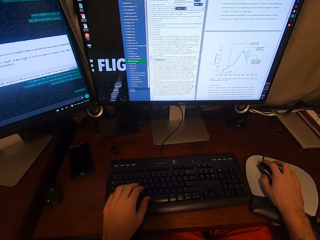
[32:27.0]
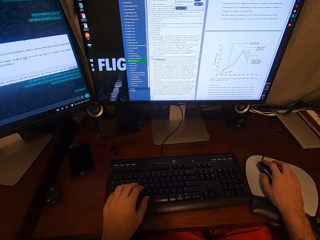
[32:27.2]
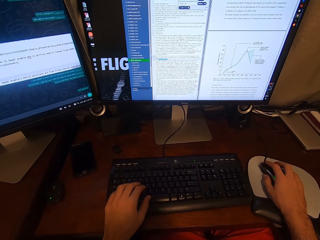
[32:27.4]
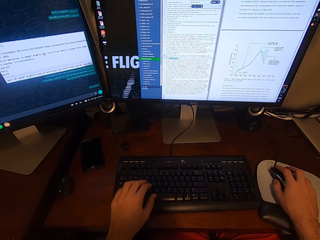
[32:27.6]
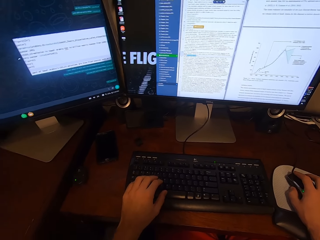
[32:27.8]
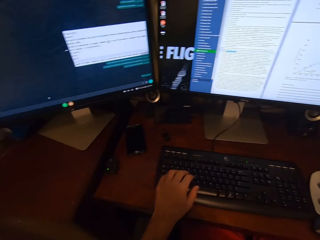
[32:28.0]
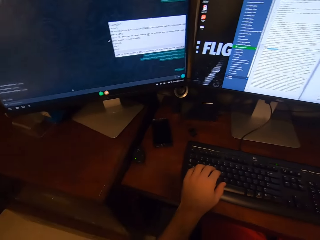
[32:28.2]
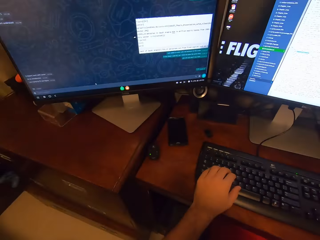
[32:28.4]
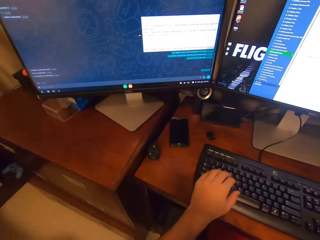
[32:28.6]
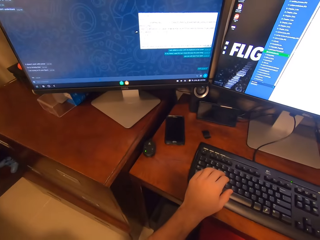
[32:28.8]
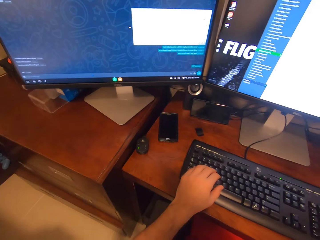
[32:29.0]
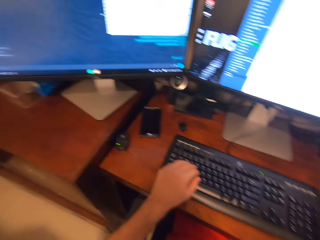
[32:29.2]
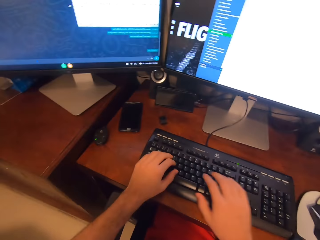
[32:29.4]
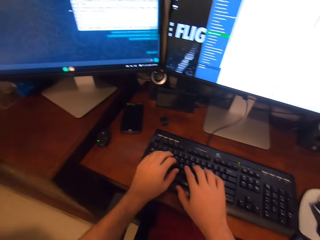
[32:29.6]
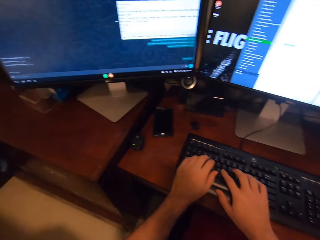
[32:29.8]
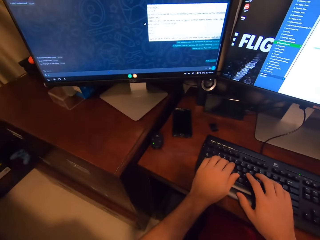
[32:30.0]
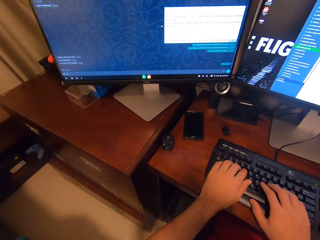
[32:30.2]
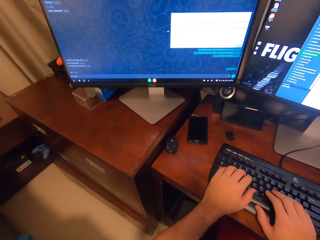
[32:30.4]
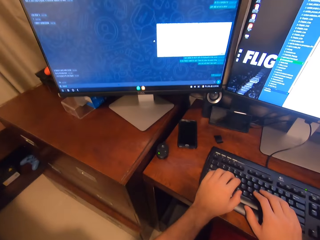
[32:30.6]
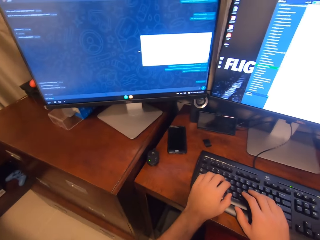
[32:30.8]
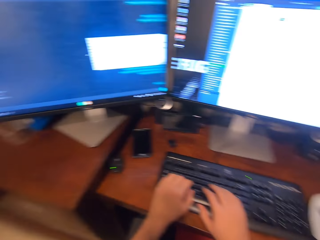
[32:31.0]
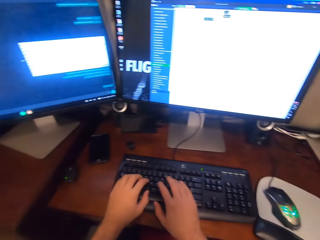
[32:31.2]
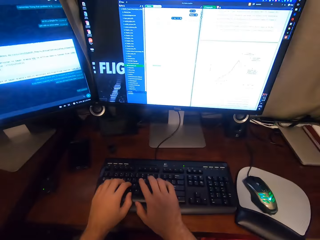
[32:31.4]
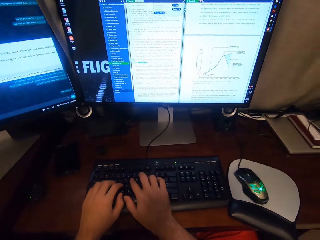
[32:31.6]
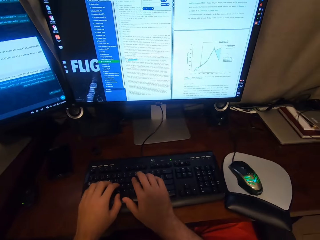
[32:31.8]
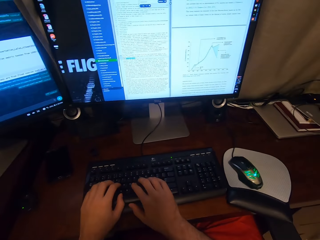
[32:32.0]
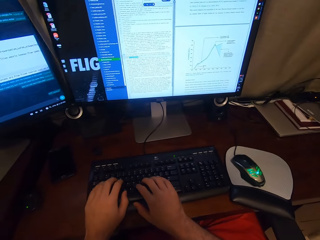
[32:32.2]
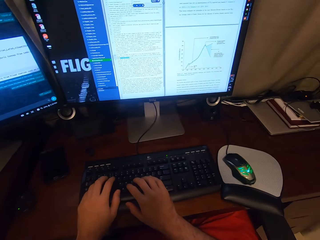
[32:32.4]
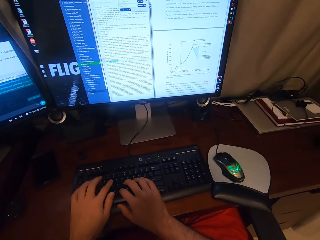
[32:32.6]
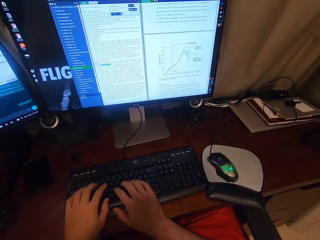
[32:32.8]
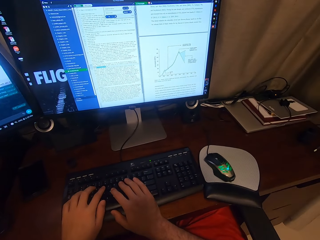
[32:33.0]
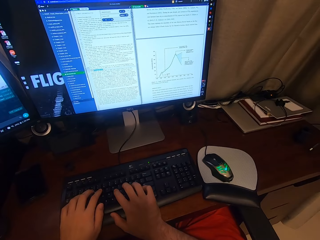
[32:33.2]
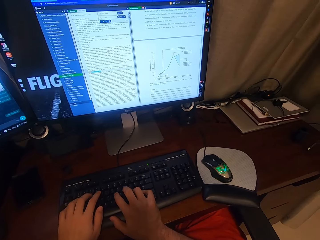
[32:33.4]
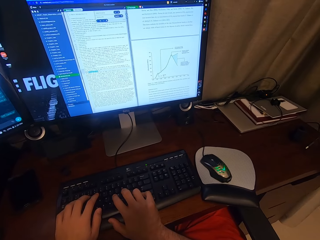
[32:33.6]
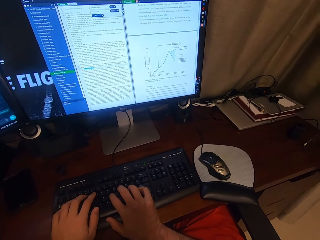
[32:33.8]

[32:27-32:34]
The camera wearer clicks on the USB mouse attached to the desktop computer with his right hand. He types on the keyboard attached to the desktop computer with his hands.

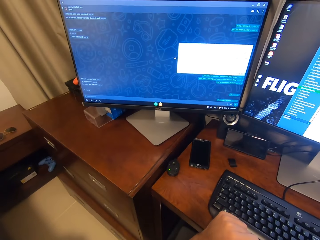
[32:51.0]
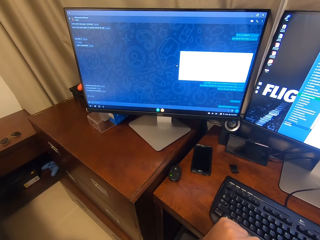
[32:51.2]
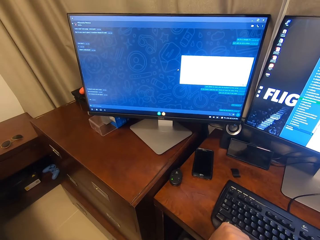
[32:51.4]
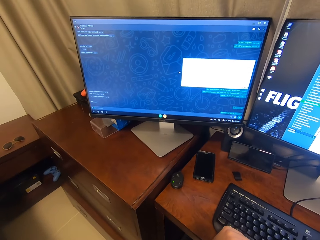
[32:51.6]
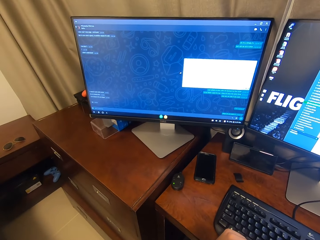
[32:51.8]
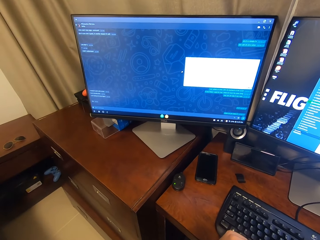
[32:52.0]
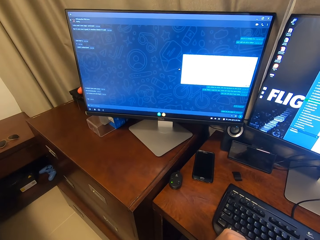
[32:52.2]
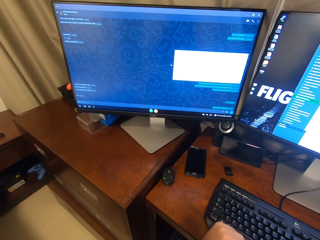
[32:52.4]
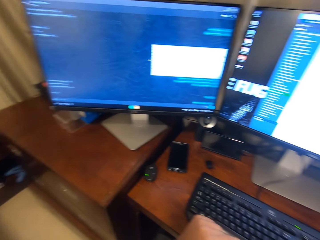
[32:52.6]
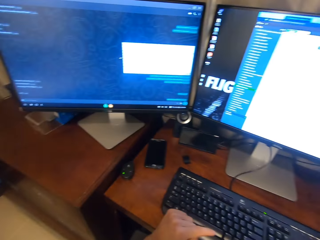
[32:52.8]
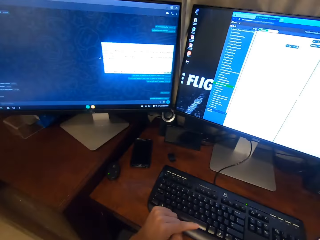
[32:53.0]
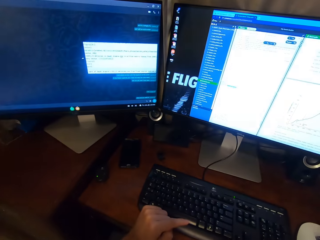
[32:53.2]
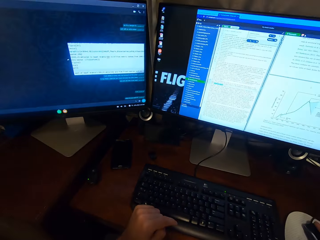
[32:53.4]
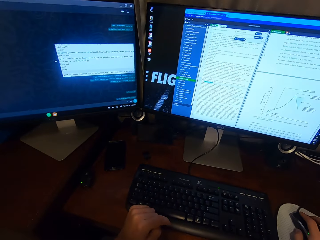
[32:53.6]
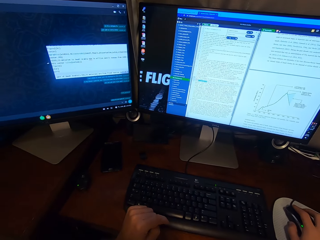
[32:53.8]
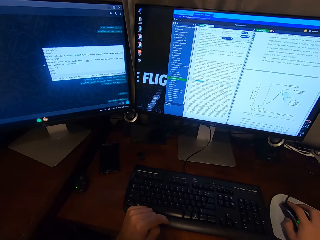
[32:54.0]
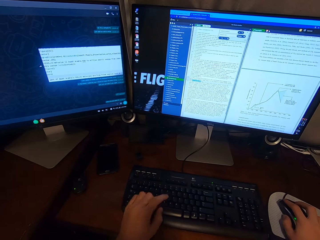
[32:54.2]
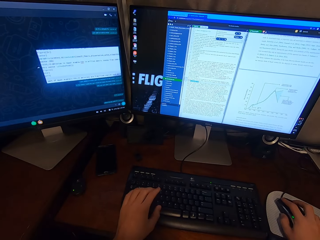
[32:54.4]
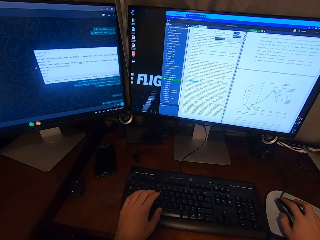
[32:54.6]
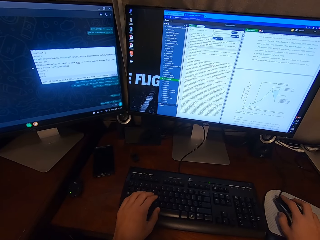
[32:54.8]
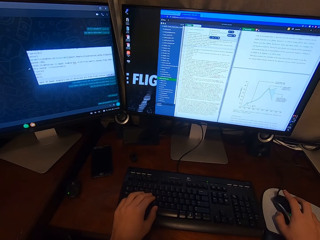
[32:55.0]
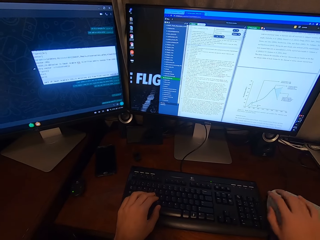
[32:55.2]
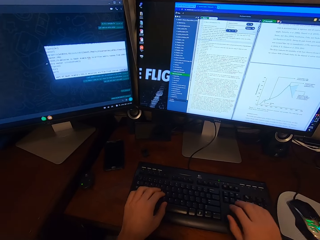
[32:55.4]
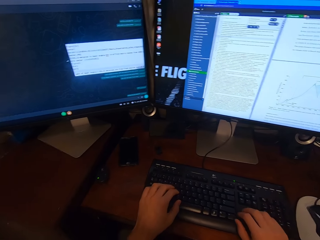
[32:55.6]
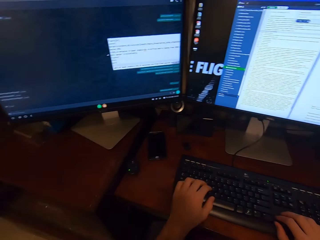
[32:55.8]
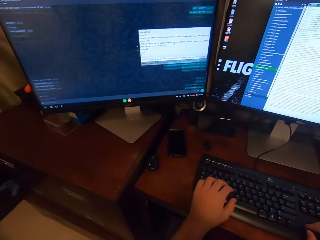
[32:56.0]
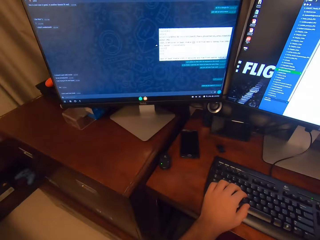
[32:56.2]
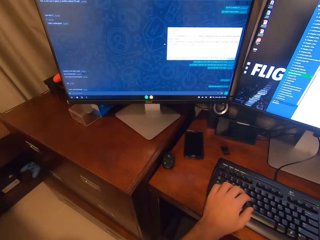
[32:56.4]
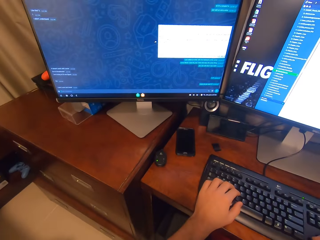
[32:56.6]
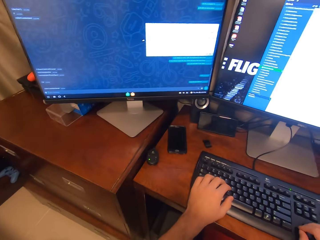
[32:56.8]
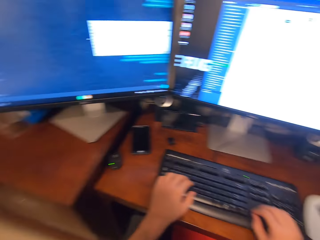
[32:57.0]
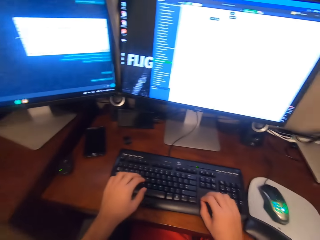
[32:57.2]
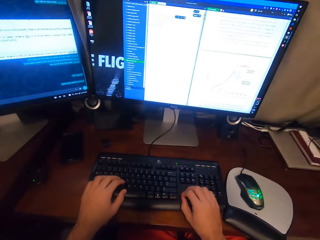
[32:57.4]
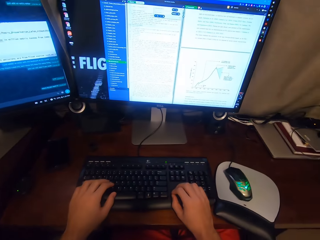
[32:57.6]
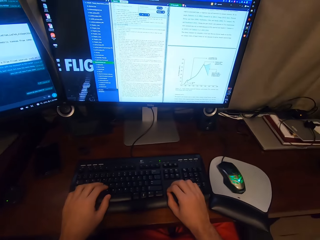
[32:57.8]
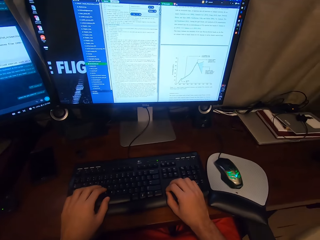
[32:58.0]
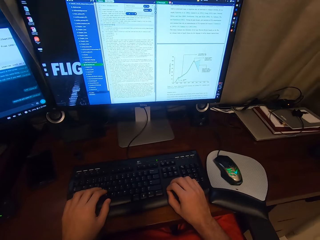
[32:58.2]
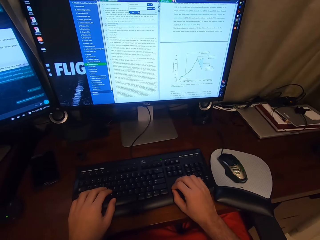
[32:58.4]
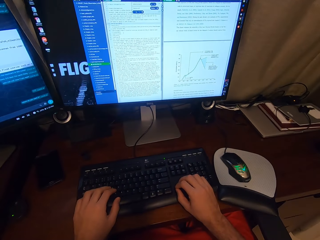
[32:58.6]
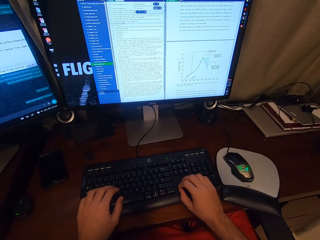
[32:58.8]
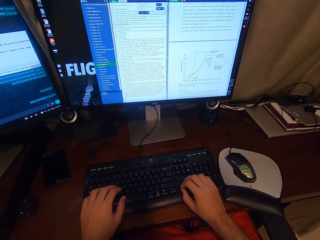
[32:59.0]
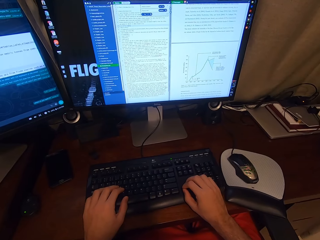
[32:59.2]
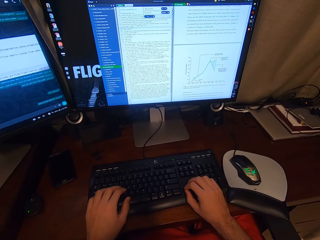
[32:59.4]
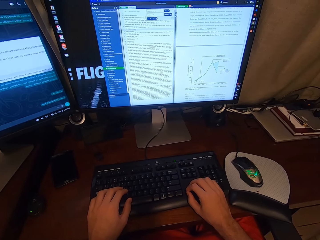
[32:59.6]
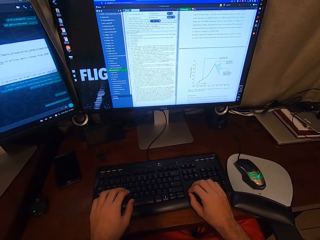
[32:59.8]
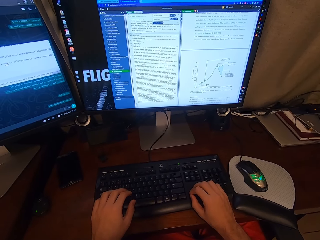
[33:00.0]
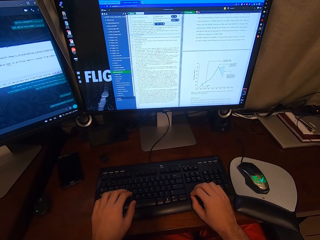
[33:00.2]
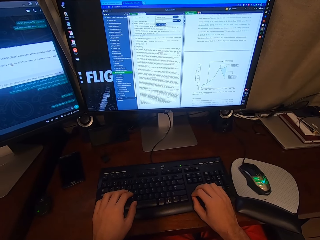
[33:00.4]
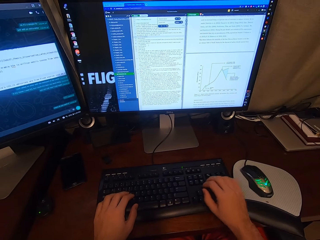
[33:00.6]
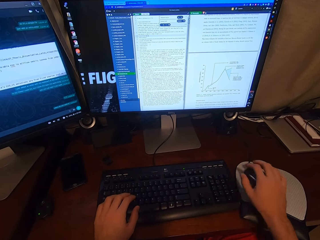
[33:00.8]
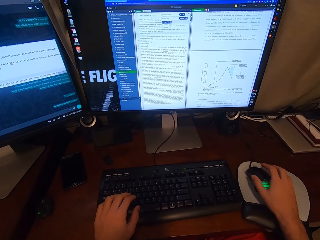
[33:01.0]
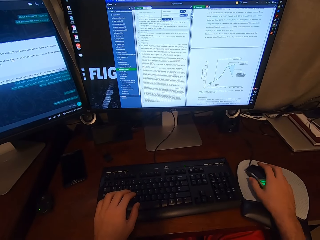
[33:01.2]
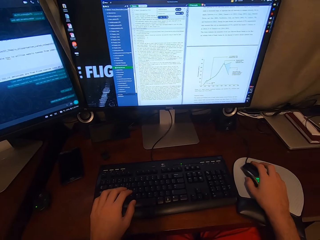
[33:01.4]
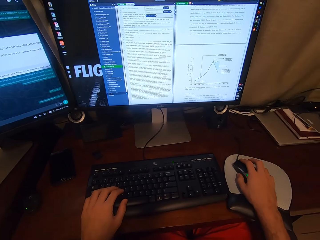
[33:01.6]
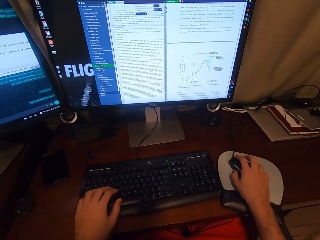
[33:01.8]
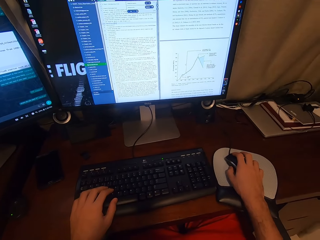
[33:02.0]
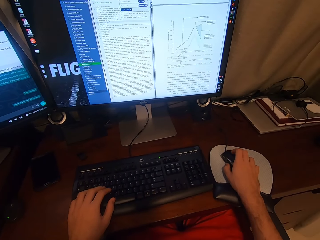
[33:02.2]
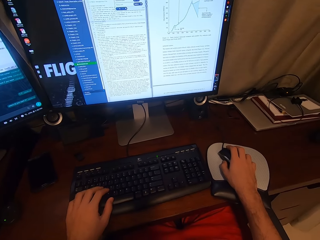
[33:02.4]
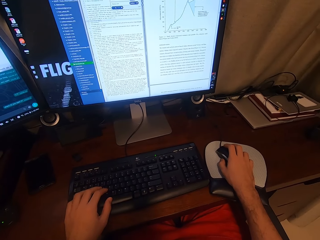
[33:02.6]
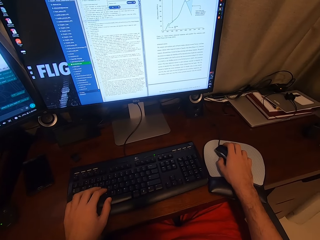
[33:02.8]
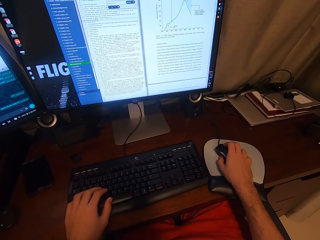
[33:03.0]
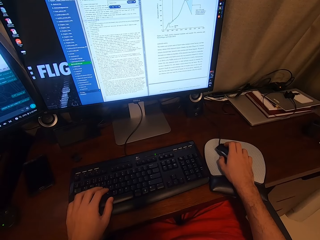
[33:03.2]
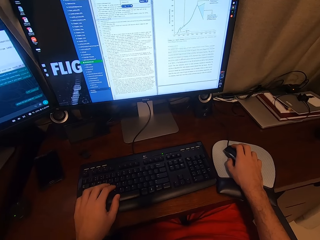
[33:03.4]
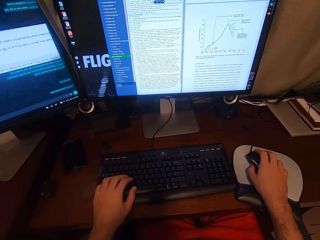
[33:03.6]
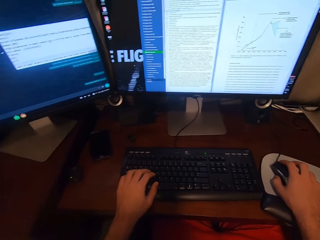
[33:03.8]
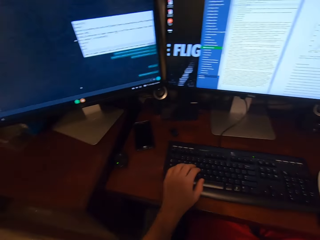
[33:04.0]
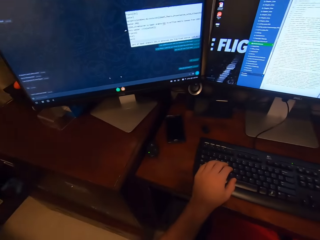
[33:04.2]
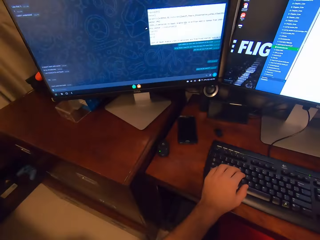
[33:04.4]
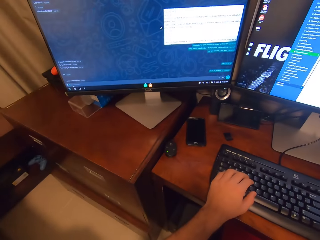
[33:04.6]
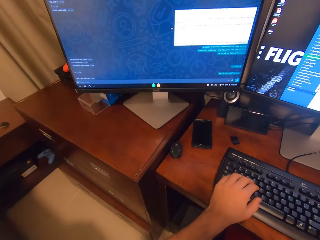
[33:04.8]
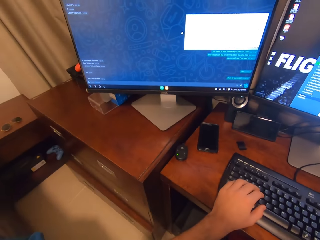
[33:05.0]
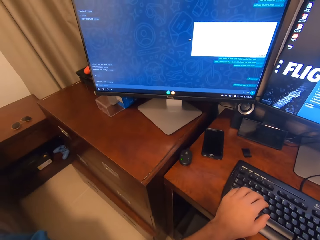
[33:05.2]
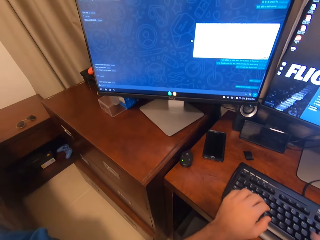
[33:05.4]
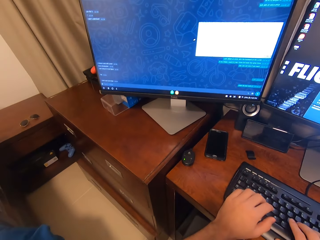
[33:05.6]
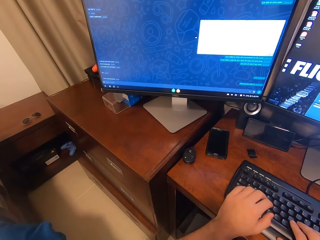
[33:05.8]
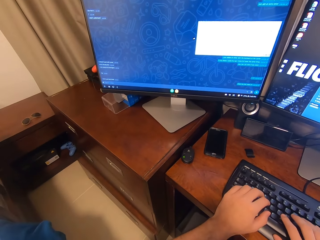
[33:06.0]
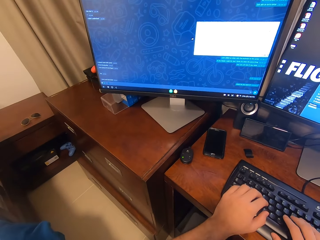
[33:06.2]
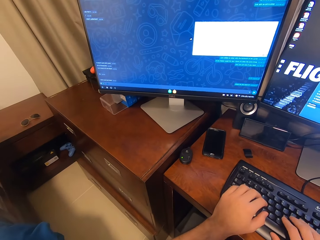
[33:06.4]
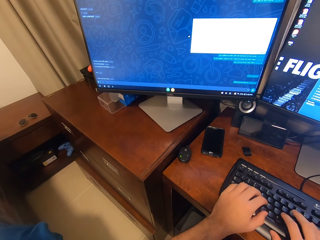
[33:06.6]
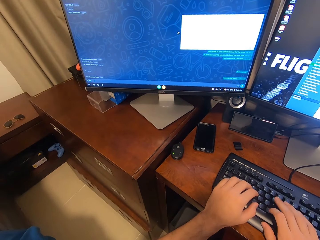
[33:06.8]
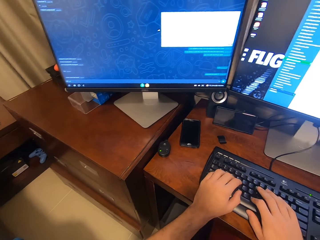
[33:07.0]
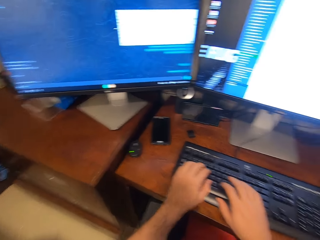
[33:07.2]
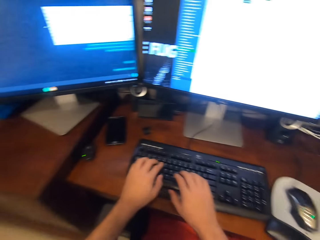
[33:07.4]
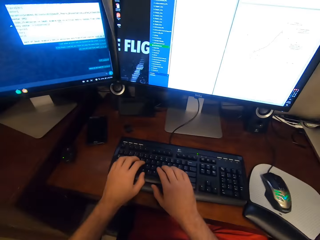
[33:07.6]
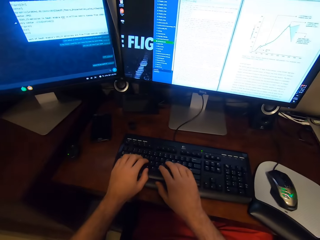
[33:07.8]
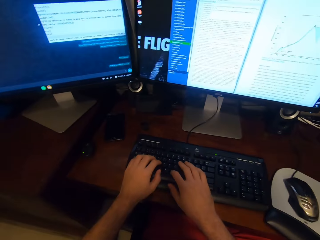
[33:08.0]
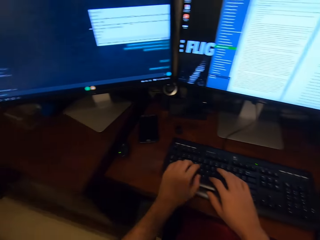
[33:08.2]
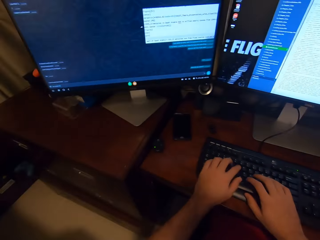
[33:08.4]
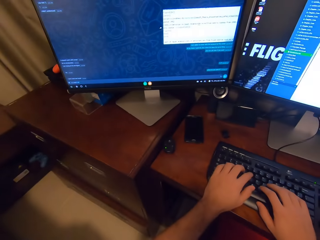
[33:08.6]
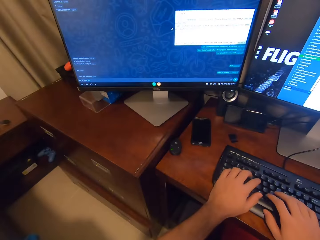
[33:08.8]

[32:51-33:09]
The camera wearer looks at the computer. He clicks on the USB mouse attached to the desktop computer with his right hand. He places his right hand on the keyboard attached to the desktop computer. He scrolls the computer. He looks at the computer. He scrolls on the USB mouse attached to the desktop computer with his right hand. He clicks on the USB mouse attached to the desktop computer with his right hand. He types on the keyboard attached to the desktop computer with his hands.
